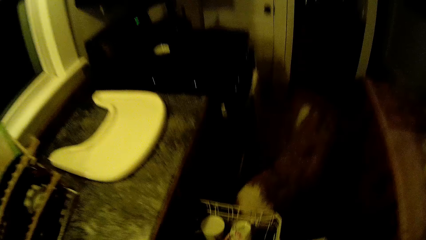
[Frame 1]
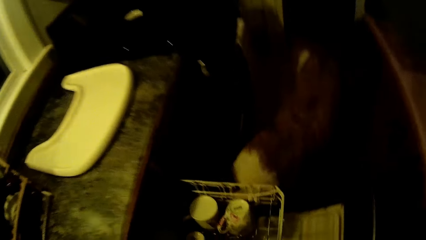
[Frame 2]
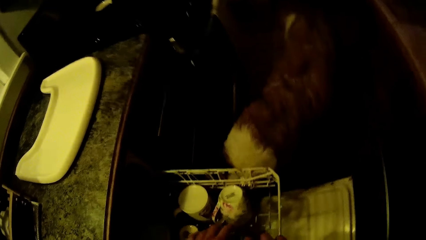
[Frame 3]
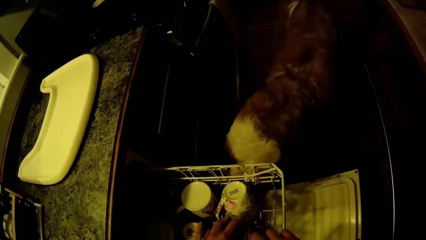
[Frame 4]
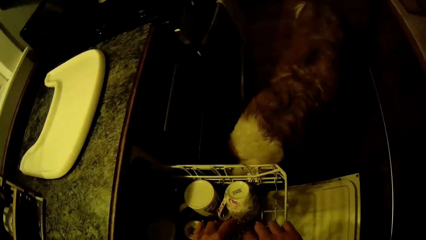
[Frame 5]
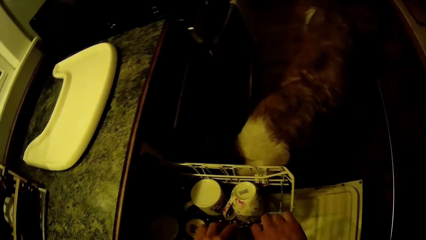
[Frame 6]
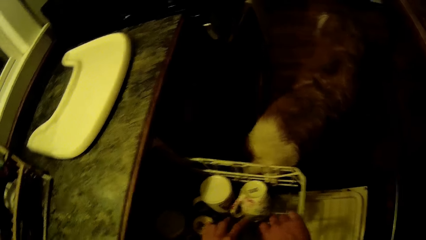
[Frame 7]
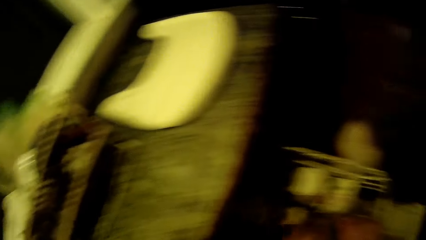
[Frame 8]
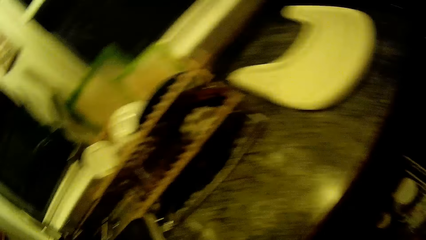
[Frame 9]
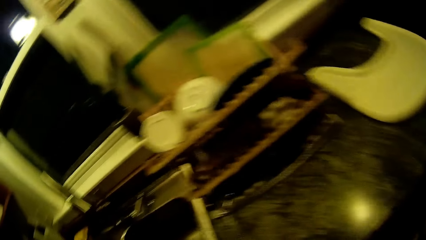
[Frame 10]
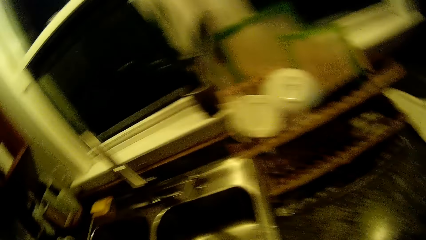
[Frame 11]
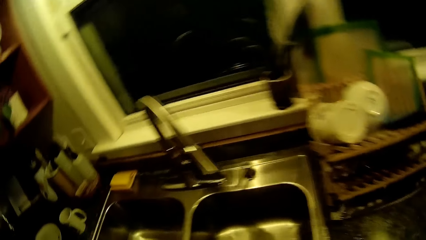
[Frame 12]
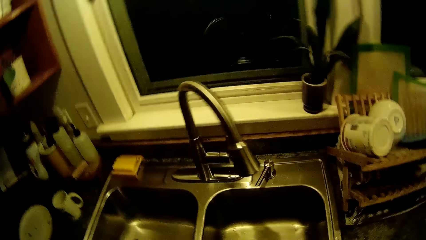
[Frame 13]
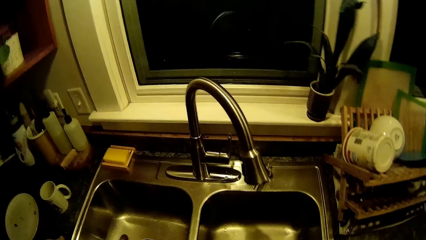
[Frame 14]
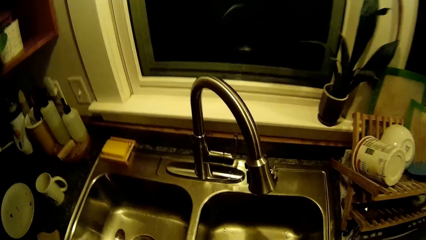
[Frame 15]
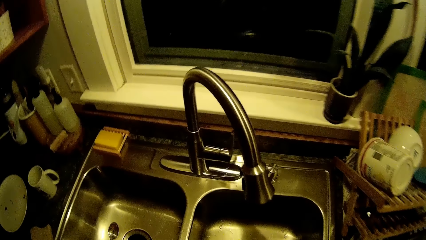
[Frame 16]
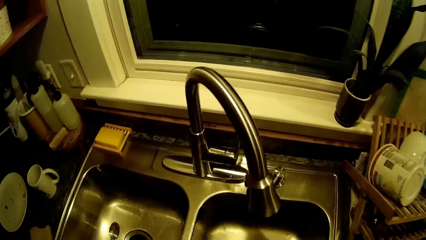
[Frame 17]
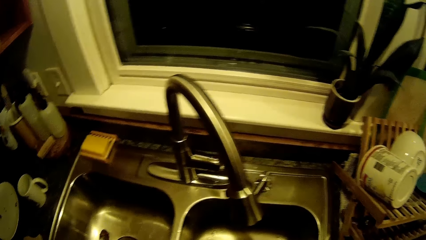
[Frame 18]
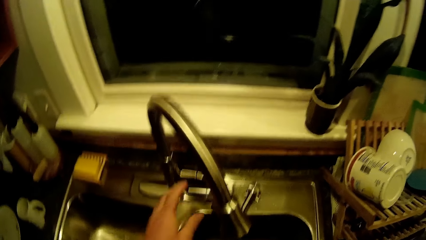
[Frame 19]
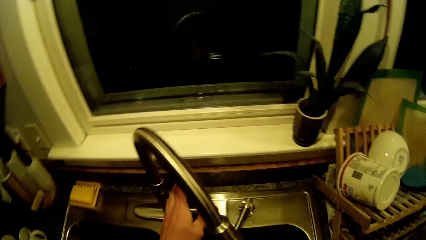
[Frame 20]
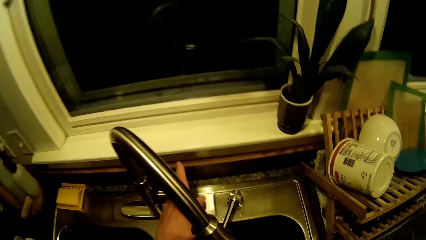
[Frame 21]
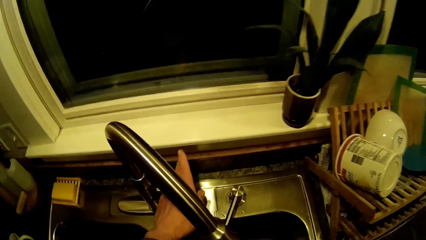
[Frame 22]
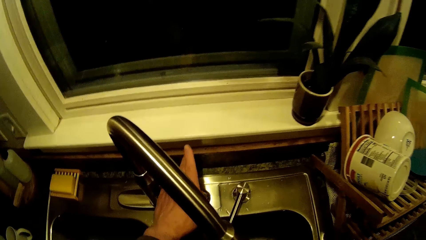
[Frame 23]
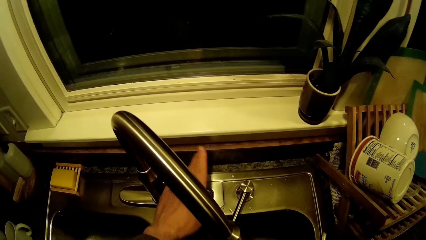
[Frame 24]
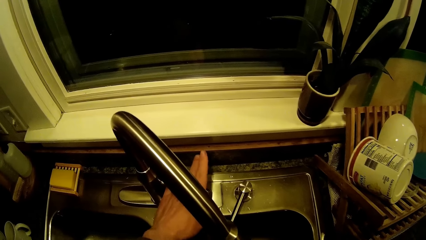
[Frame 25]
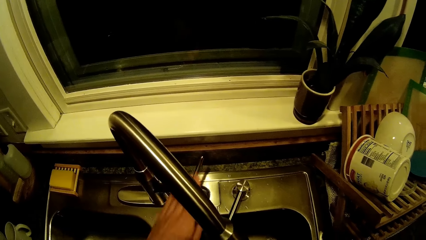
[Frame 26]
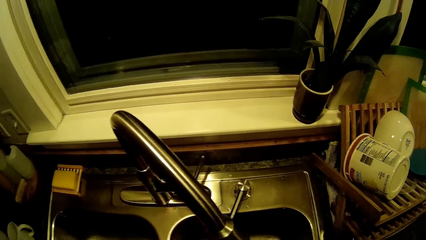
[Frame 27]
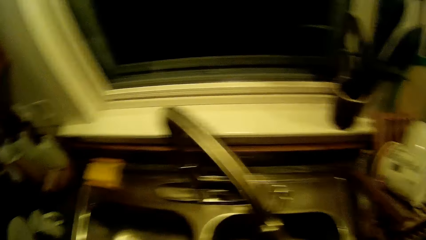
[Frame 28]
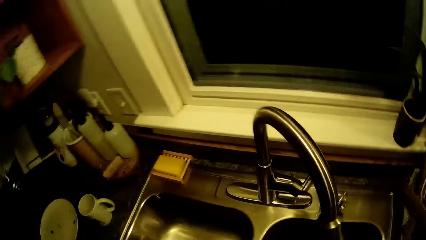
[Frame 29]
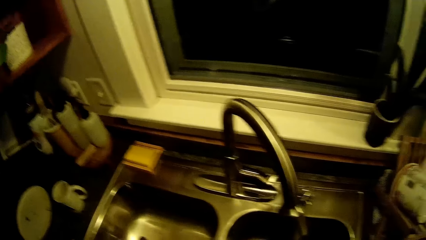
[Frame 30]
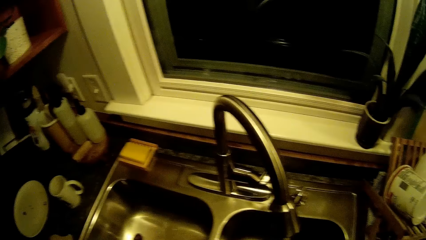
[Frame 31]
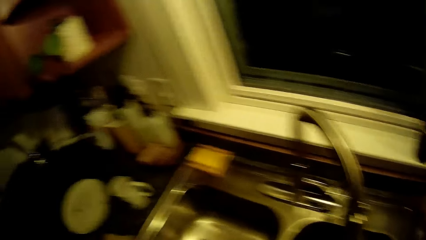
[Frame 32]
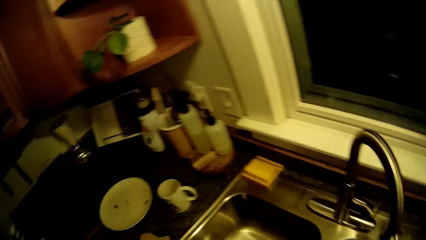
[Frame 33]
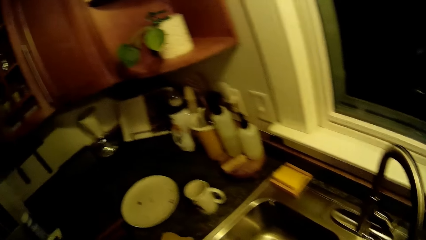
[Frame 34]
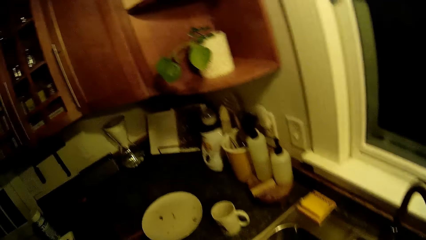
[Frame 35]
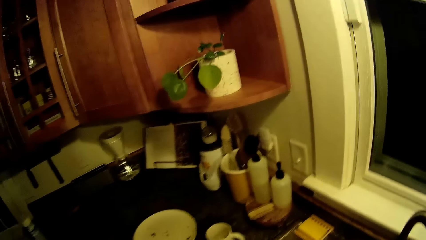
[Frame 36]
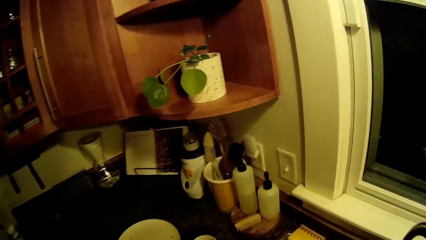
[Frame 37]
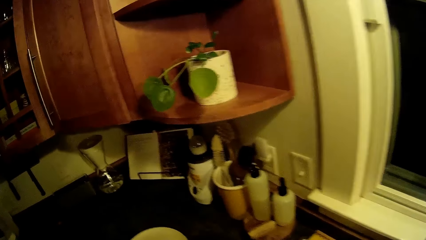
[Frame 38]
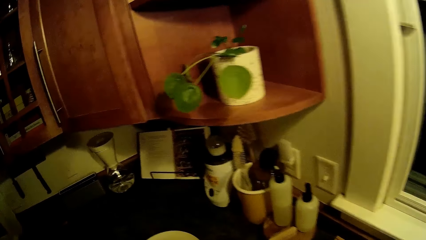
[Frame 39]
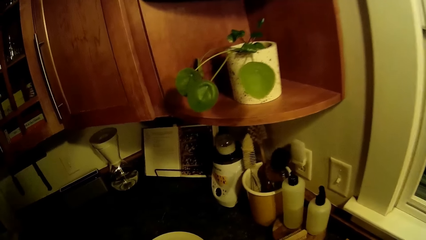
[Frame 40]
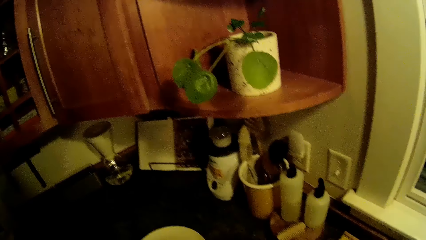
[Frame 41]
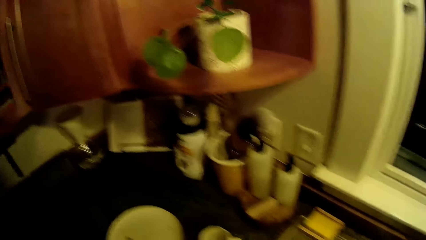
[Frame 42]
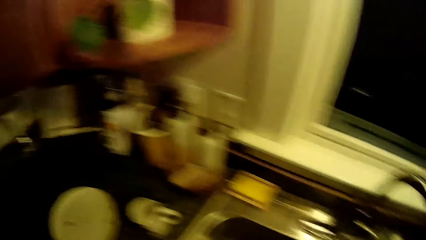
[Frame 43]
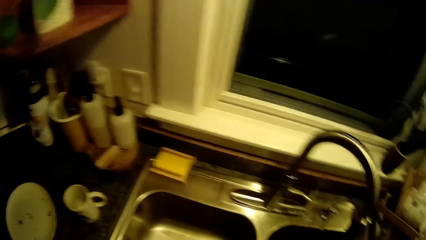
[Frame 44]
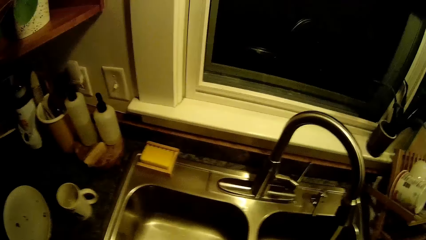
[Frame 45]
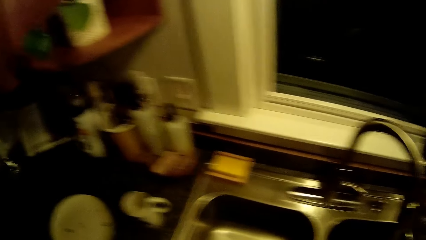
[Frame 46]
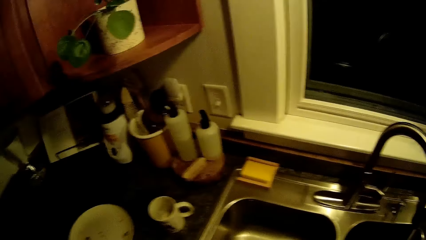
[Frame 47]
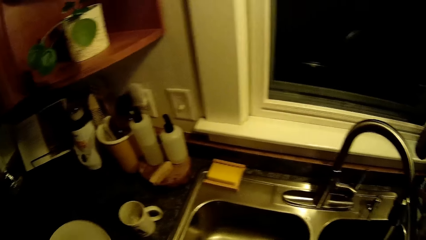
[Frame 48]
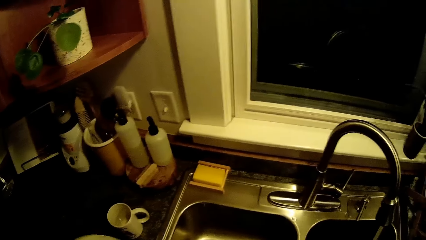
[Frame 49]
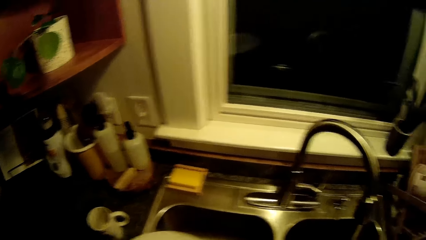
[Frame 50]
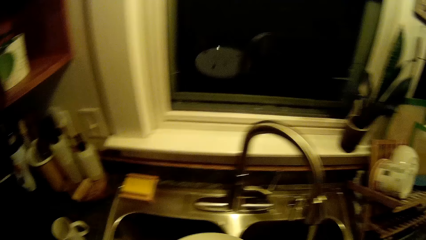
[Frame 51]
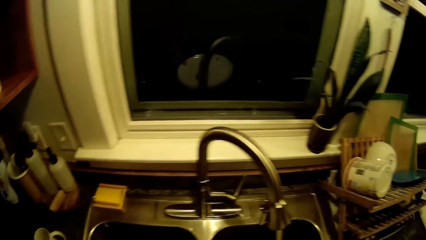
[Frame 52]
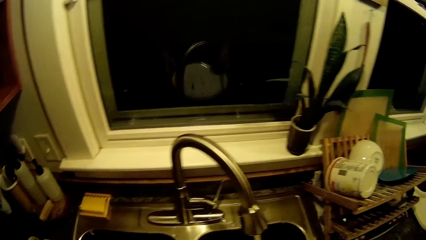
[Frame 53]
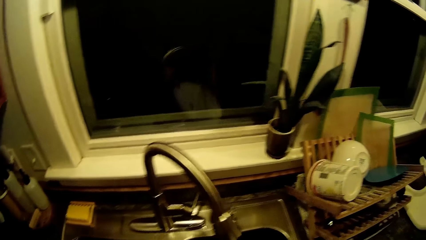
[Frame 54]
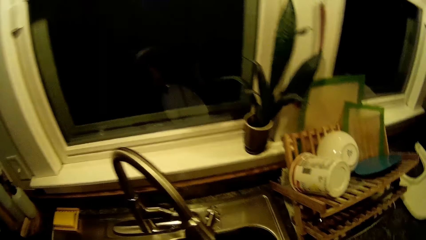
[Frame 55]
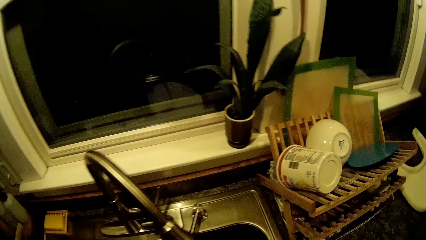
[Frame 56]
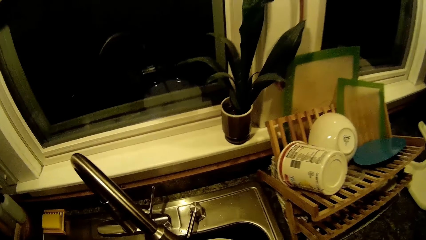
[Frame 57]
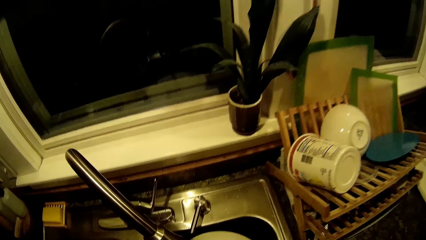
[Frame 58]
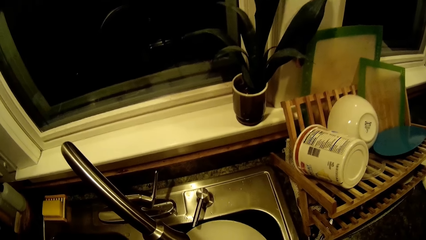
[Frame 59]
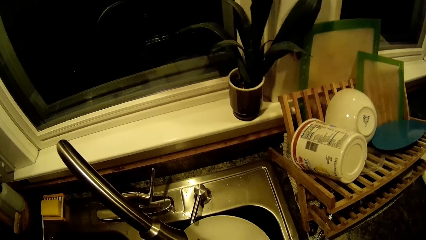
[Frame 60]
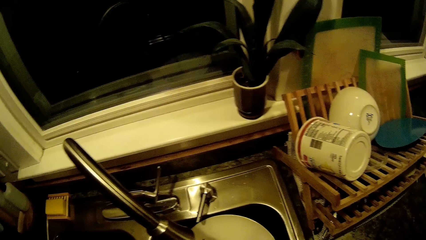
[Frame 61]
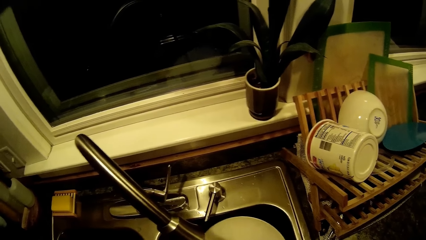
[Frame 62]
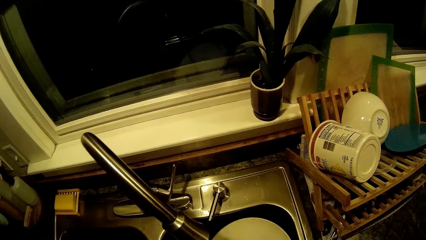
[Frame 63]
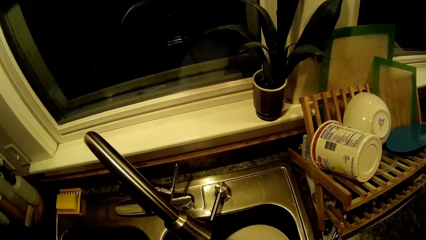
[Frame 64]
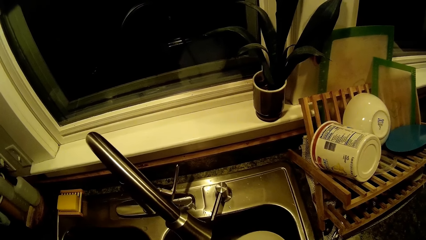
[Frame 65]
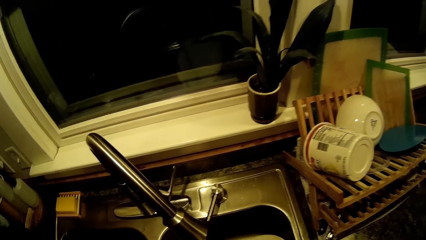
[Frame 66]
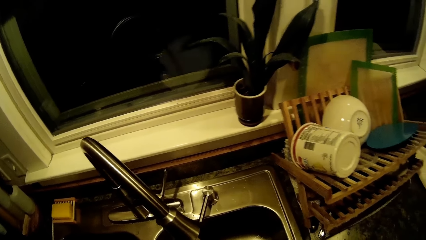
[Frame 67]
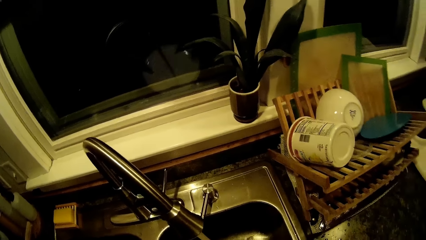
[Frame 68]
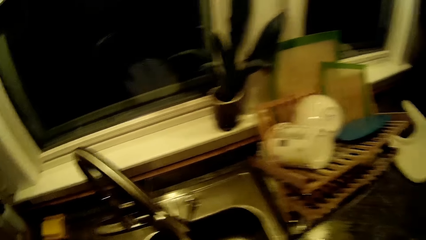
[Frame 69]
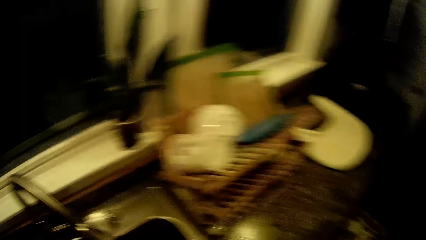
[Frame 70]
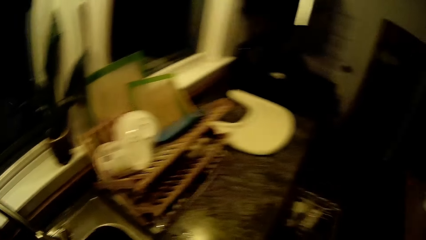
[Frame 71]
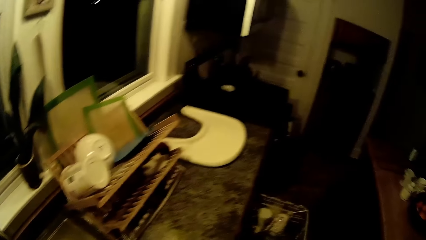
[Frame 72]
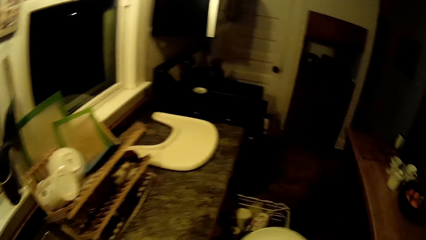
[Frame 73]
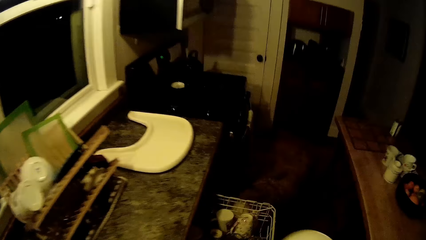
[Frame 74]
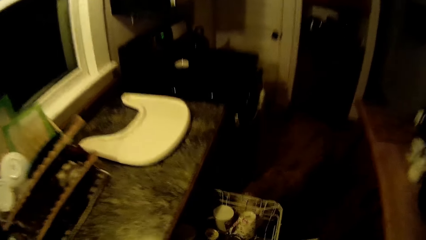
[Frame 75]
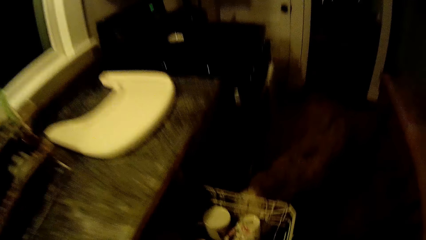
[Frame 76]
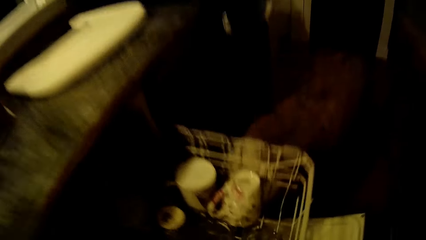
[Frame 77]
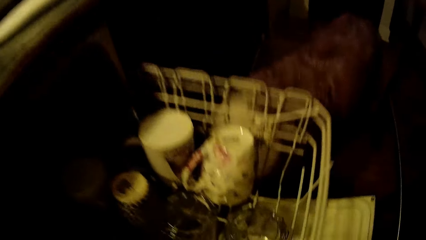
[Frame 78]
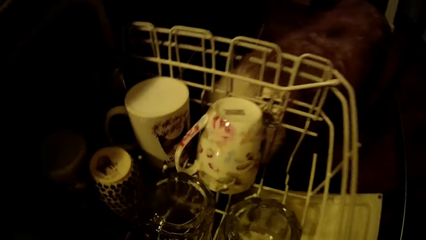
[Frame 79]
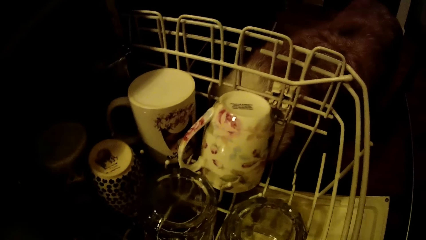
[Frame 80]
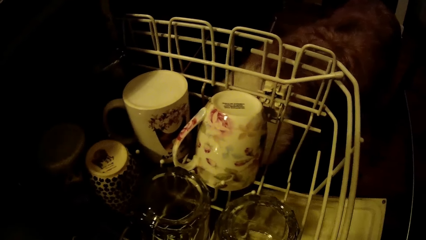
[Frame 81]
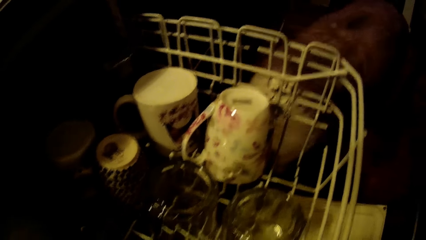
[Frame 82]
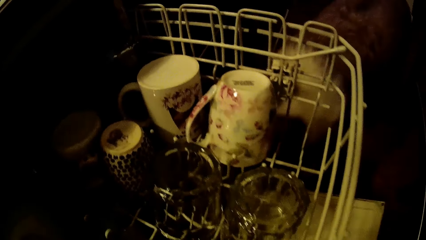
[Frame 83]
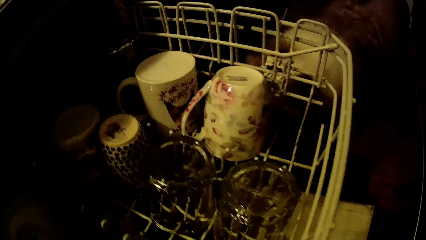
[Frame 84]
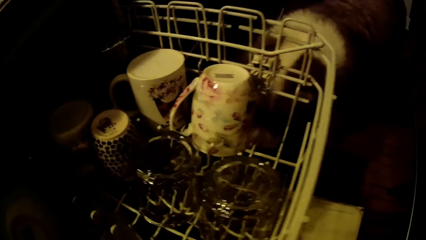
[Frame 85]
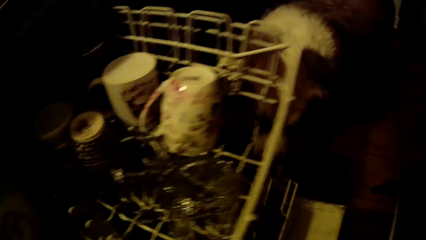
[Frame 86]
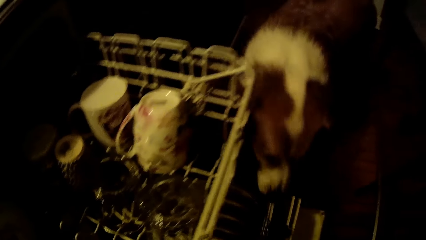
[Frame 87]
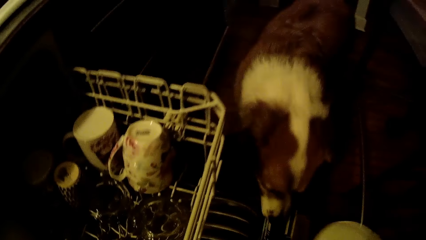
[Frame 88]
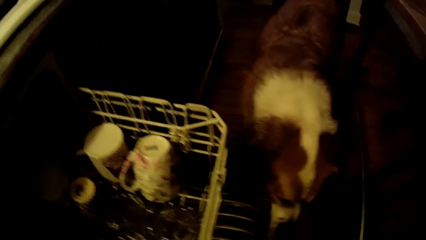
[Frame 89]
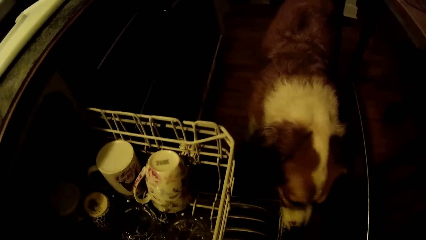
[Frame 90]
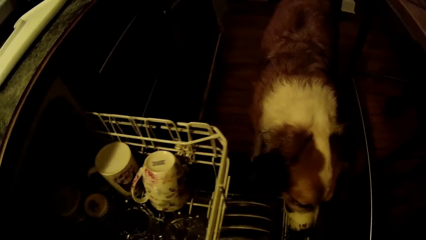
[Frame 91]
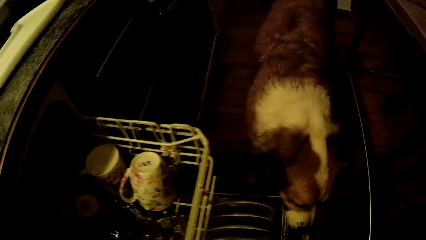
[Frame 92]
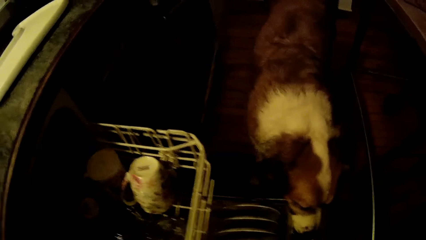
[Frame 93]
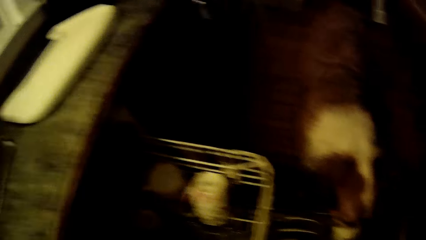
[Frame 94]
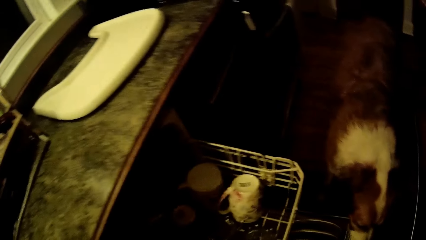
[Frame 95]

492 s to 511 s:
The camera wearer touches the mug with the left hand. He stares at the sink. He turns on the tap with his left hand. He stares at the plate. He picks up the plate with the left hand. He rinses the plate in a sink with both hands. He puts the plate in the dishwasher. He opens a drawer in the dishwasher with his right hand.
